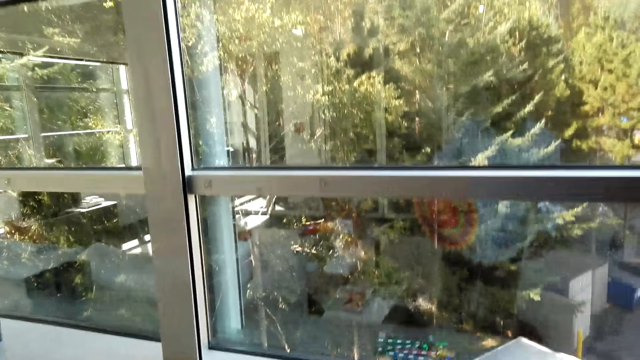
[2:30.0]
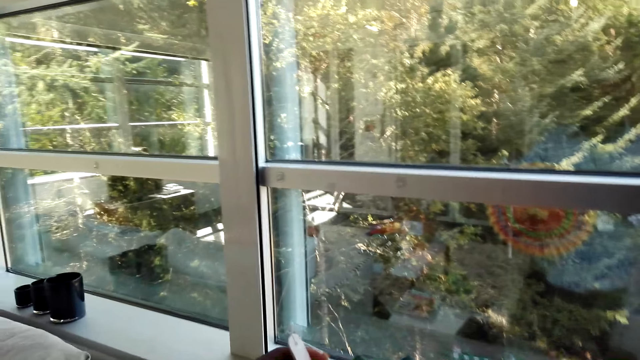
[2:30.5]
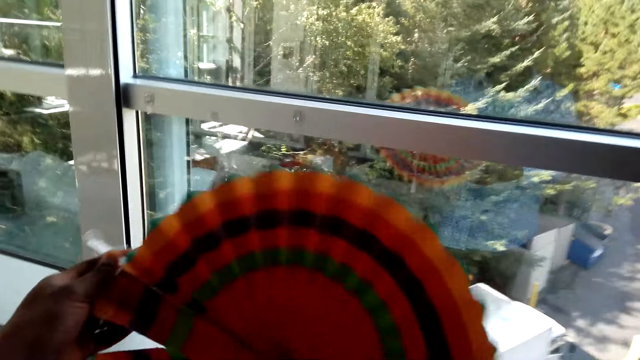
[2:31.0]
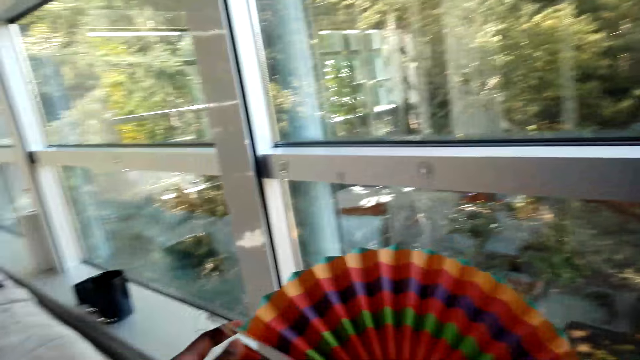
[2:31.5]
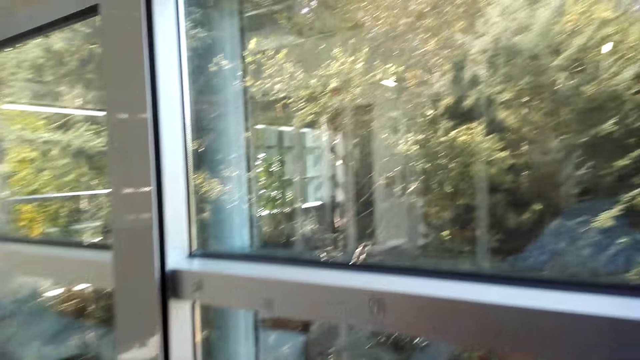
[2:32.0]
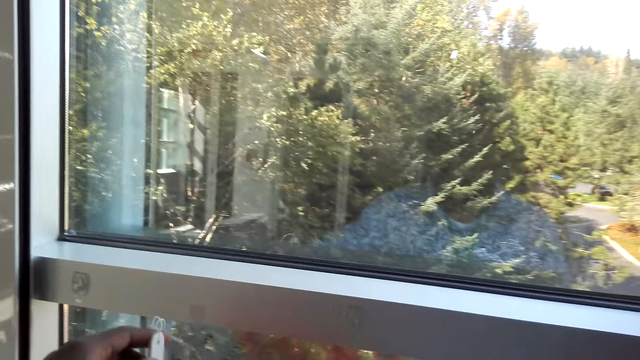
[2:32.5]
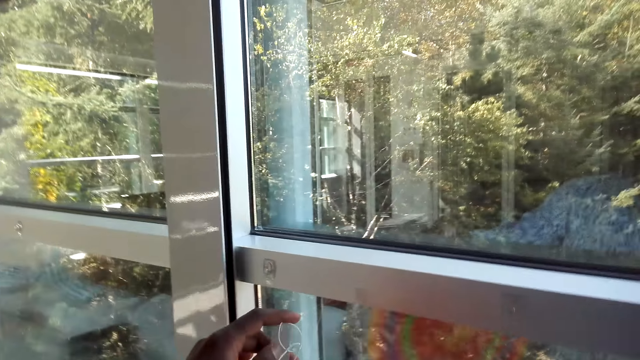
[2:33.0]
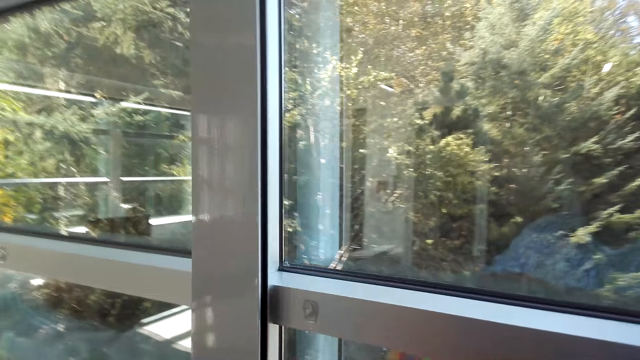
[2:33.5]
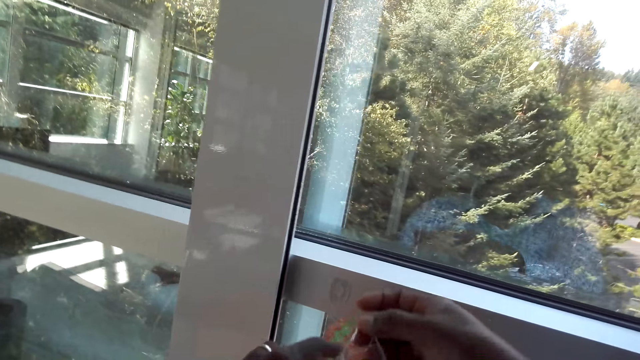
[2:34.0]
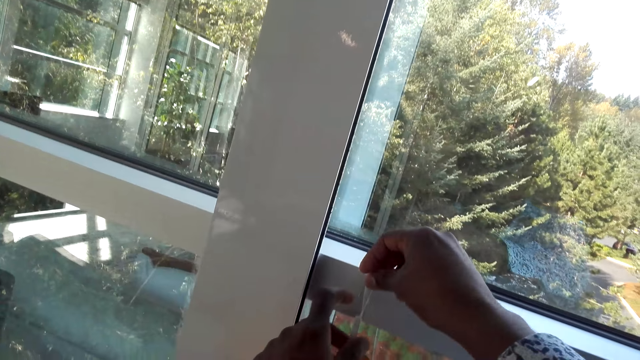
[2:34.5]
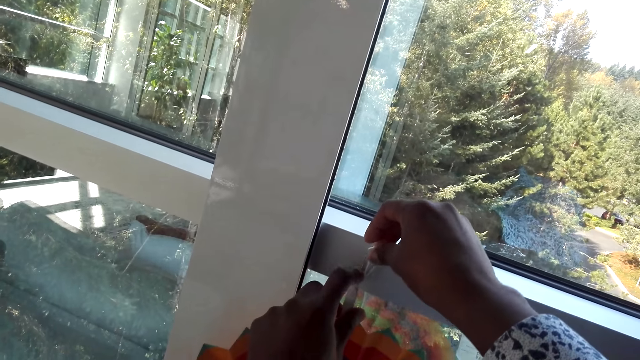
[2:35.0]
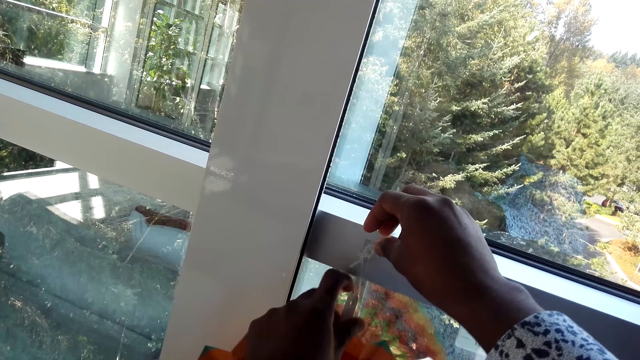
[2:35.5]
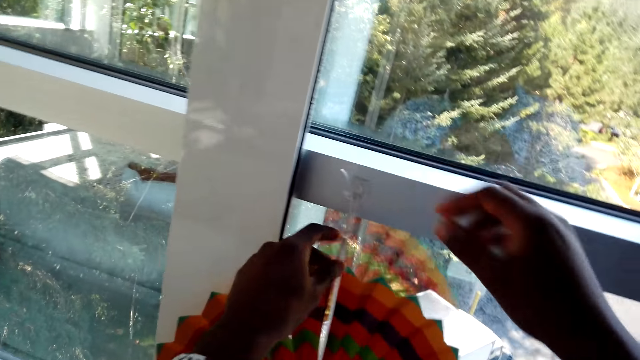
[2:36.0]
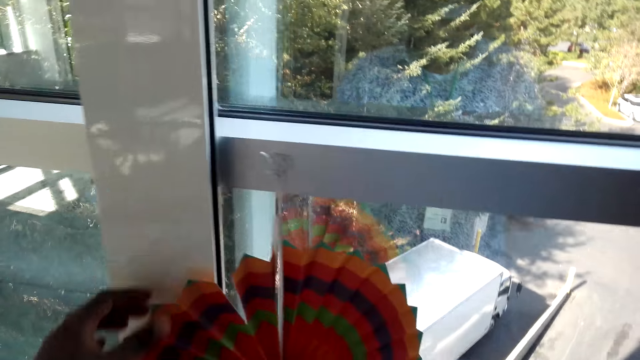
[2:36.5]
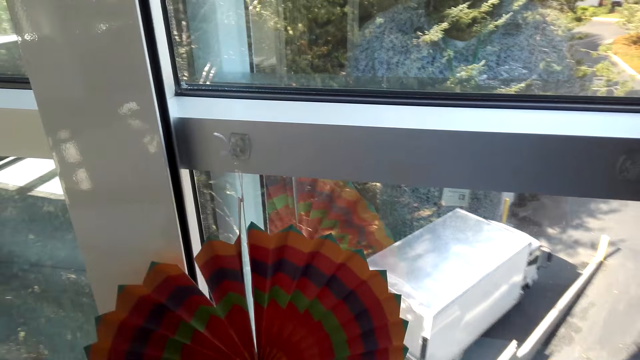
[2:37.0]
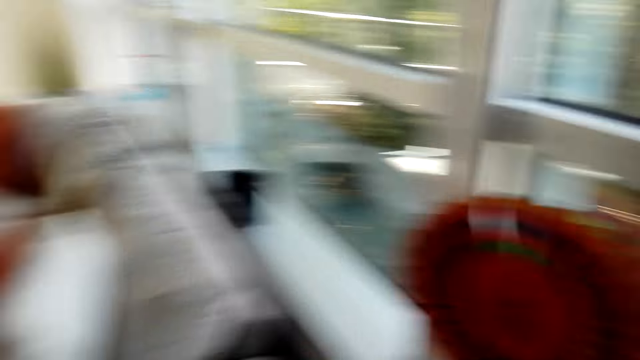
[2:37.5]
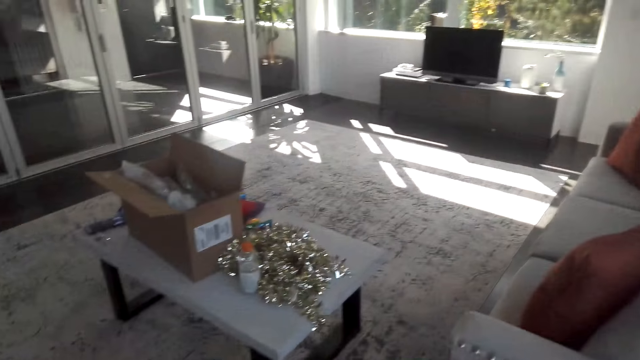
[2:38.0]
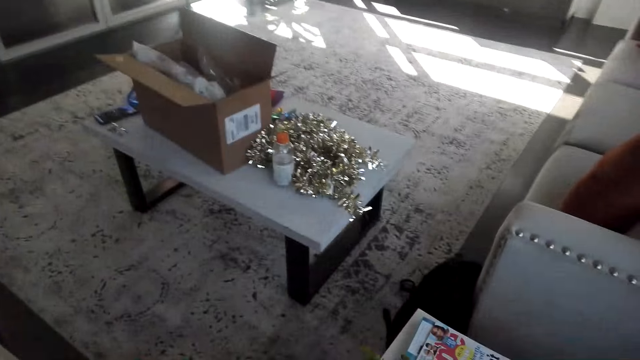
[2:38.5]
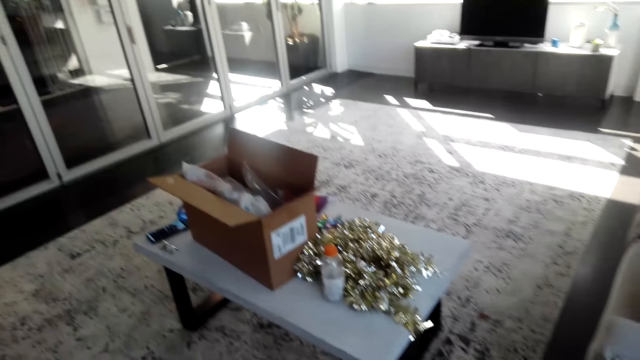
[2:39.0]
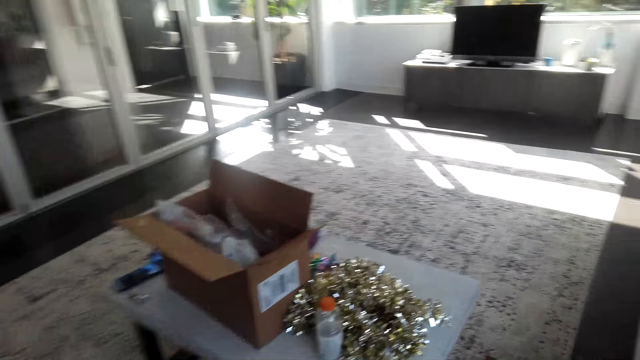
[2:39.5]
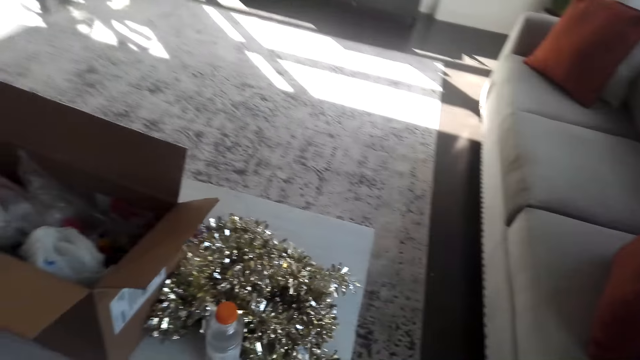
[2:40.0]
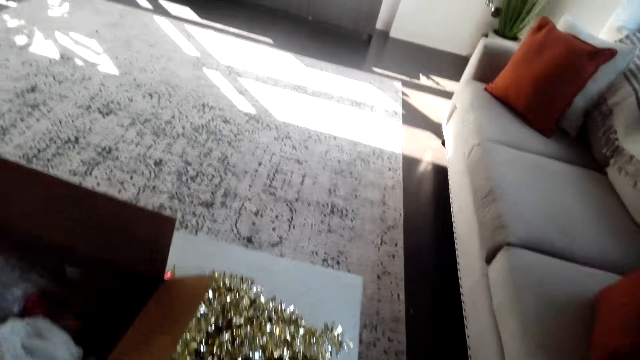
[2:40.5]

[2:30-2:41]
The camera wearer looks at the paper fan. They touch the paper decorations. They hang the paper fan on the window. They walk around the room.

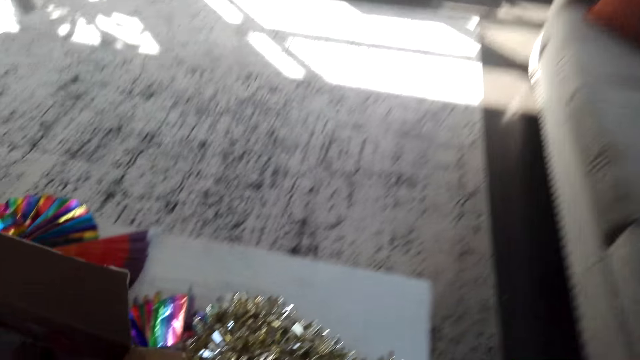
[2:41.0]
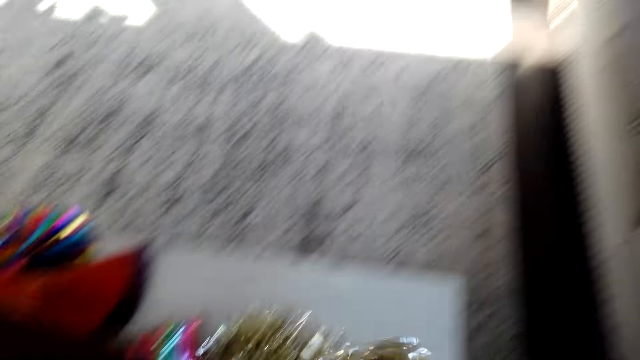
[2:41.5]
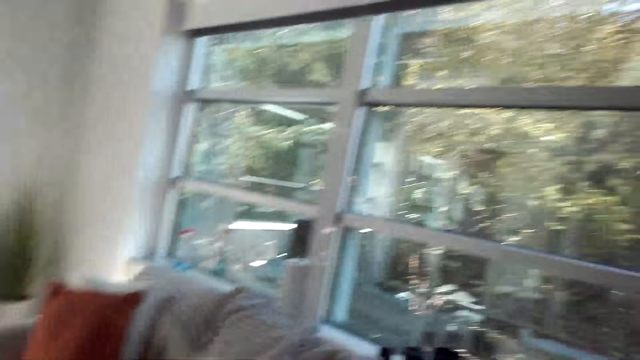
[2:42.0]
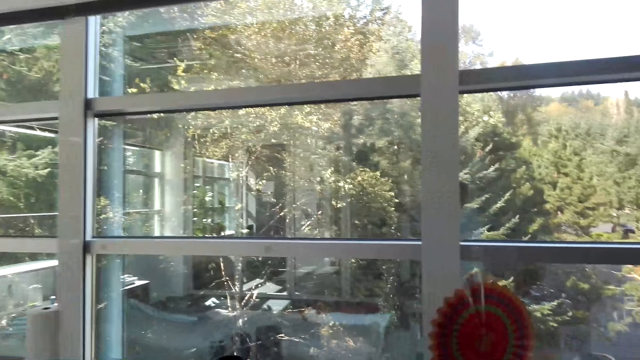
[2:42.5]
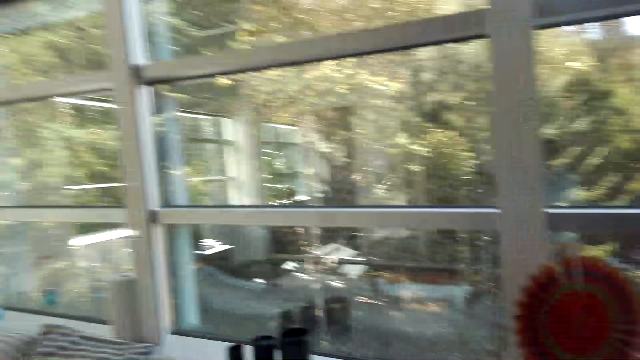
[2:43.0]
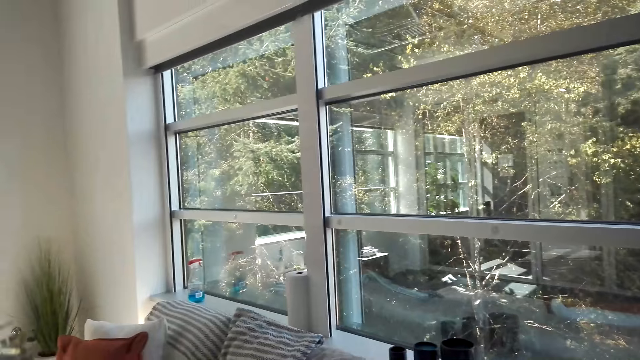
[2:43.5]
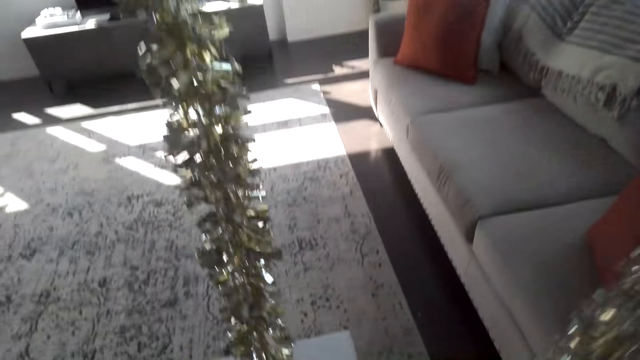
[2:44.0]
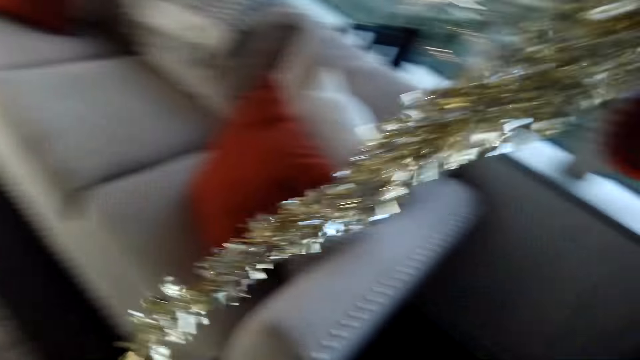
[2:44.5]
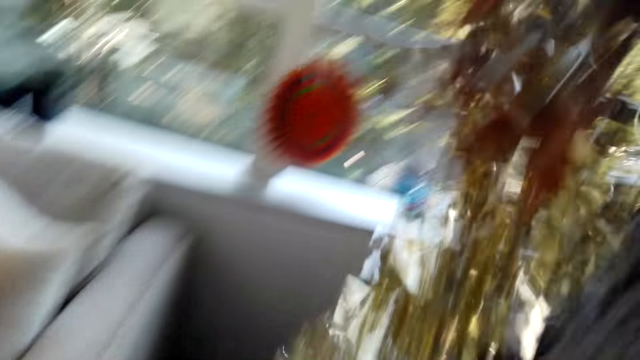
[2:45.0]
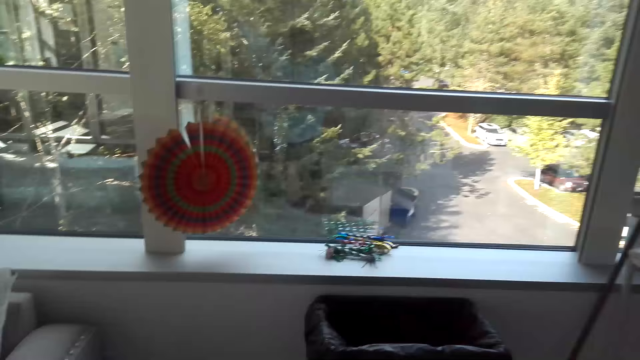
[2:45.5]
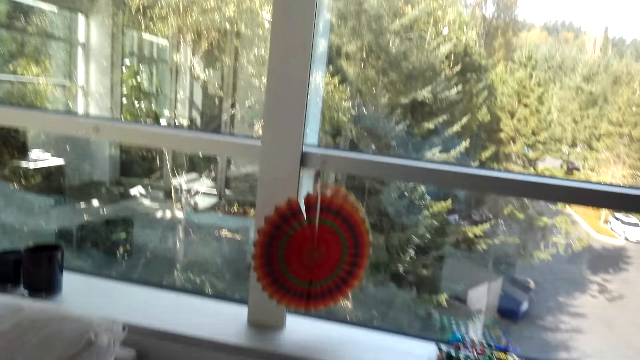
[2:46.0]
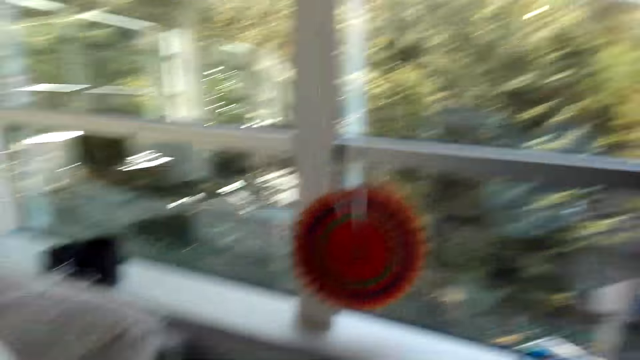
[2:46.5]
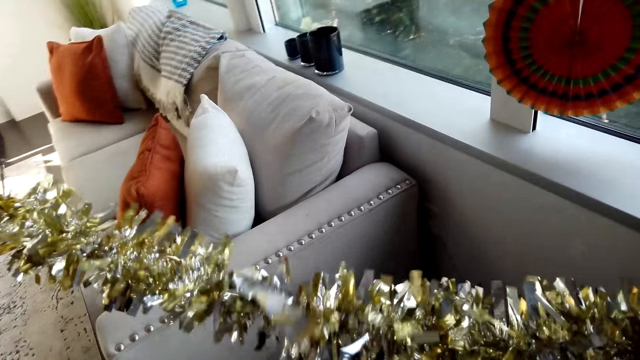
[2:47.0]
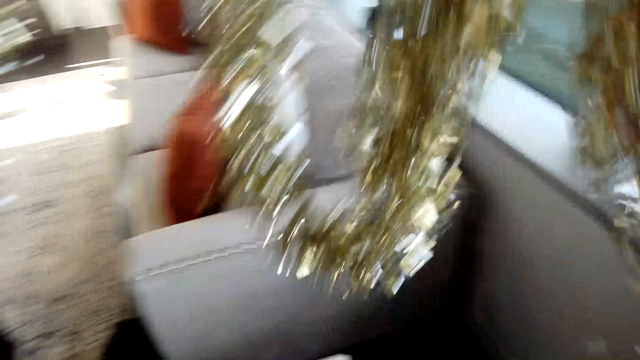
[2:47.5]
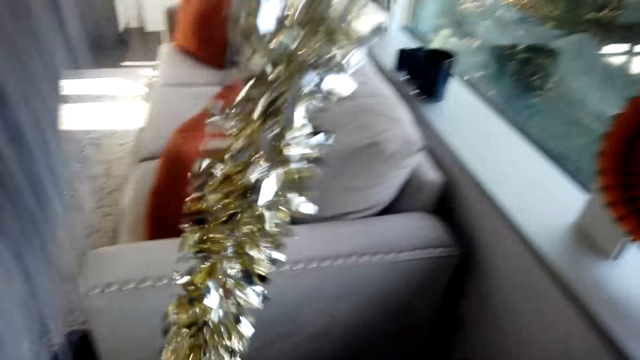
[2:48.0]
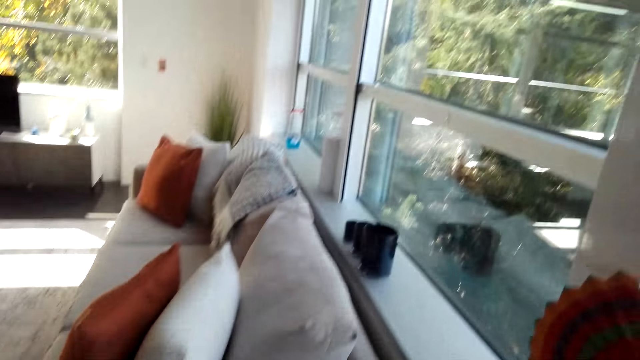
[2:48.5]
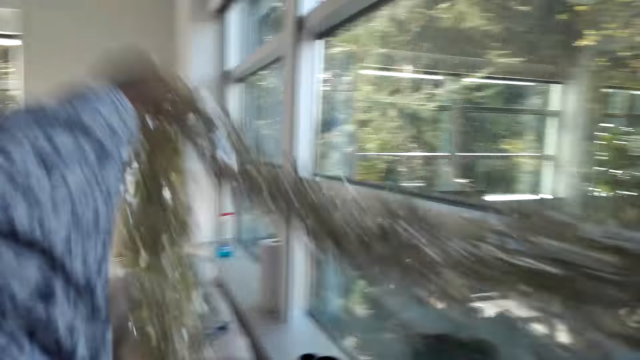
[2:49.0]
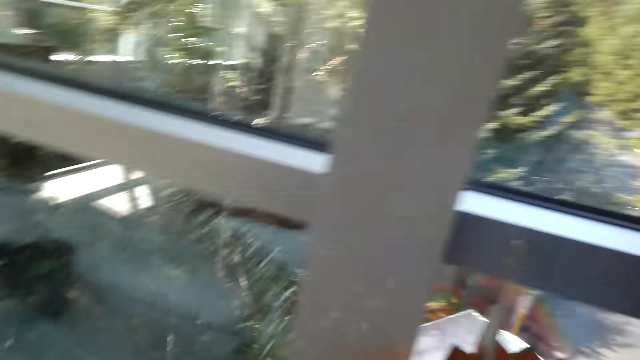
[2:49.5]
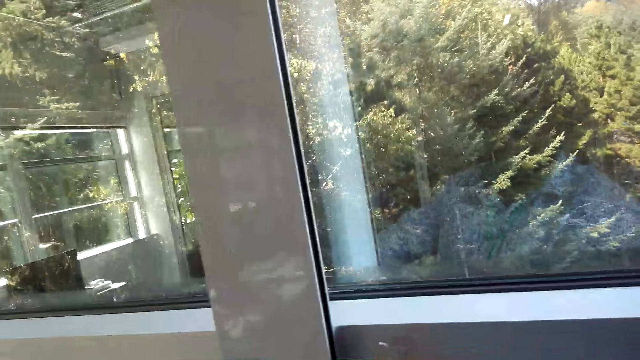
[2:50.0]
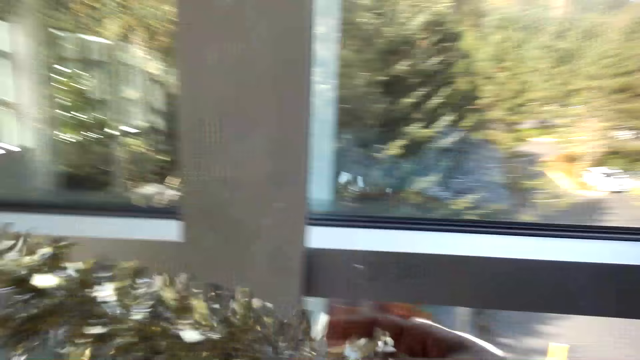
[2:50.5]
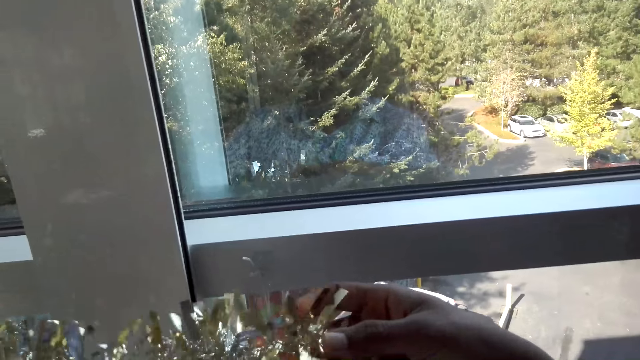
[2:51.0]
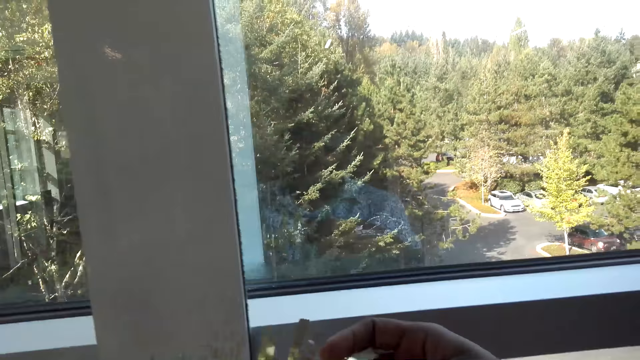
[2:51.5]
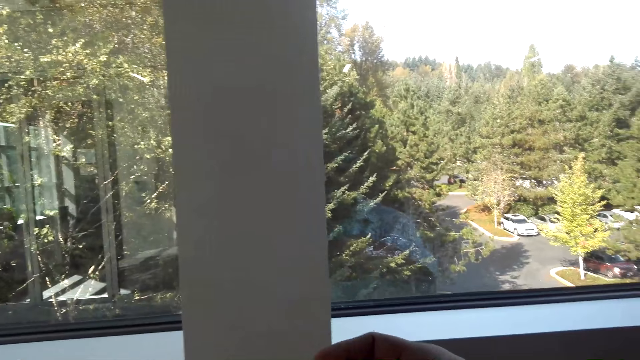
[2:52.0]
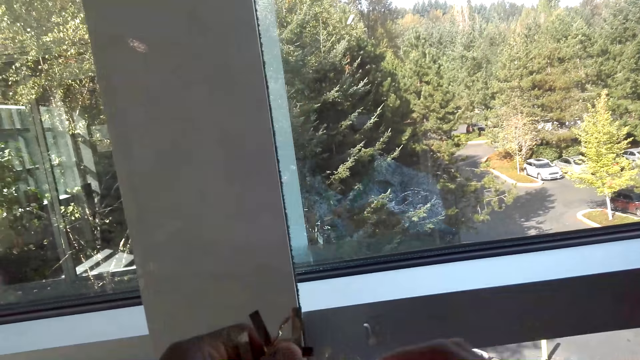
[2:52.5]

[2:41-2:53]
The camera wearer picks up the Hawaiian lei flower. They stretch the Hawaiian lei flower. They hold the tinsel. They lift up the tinsel.
